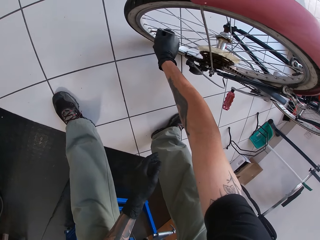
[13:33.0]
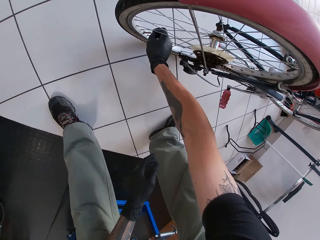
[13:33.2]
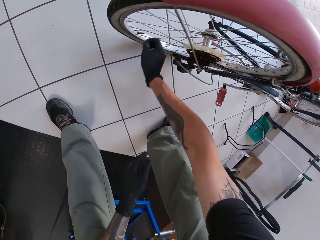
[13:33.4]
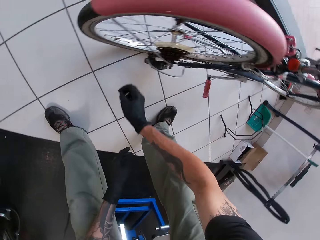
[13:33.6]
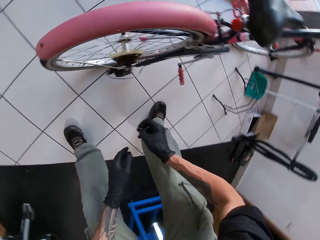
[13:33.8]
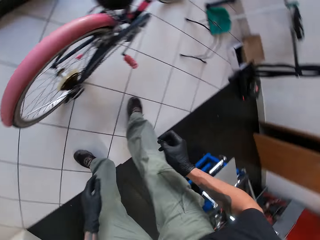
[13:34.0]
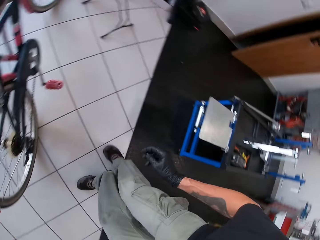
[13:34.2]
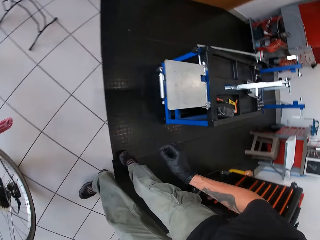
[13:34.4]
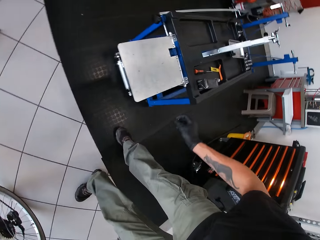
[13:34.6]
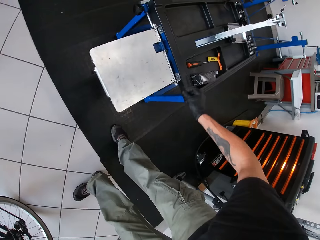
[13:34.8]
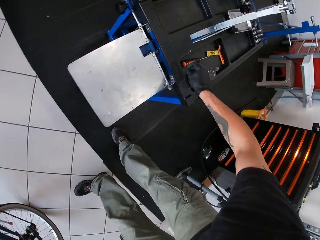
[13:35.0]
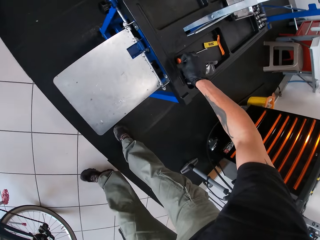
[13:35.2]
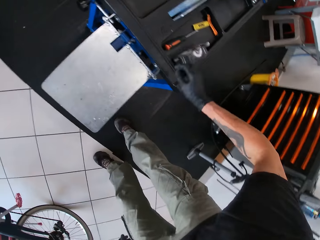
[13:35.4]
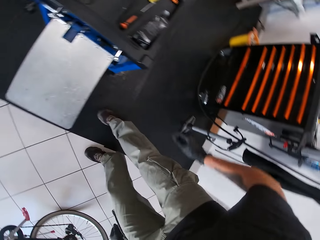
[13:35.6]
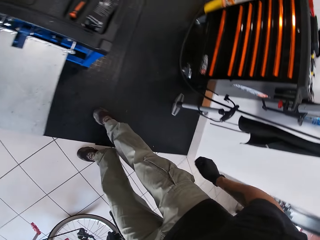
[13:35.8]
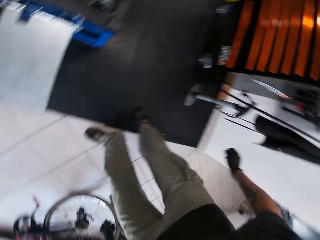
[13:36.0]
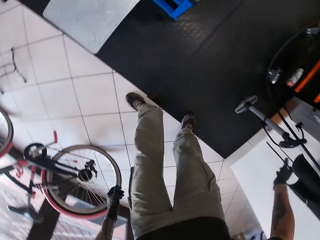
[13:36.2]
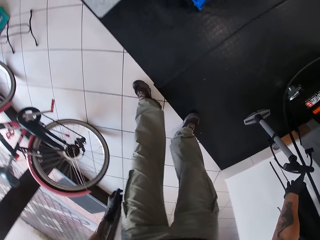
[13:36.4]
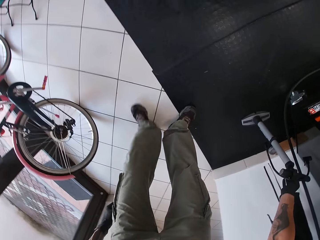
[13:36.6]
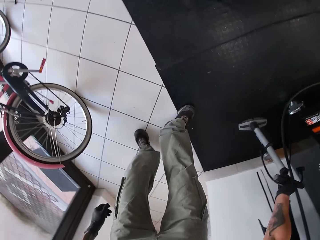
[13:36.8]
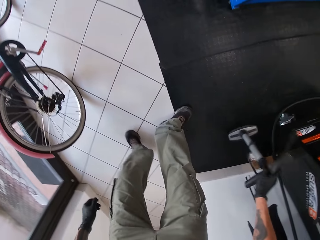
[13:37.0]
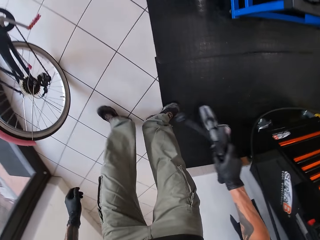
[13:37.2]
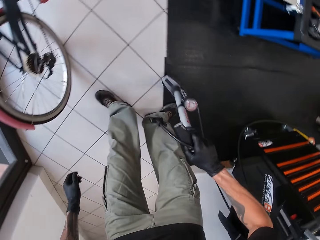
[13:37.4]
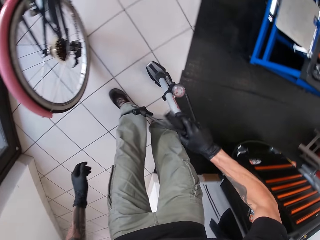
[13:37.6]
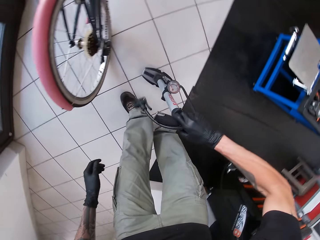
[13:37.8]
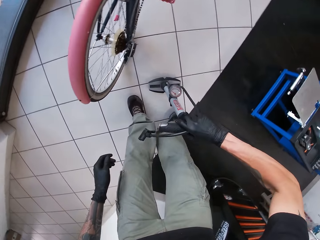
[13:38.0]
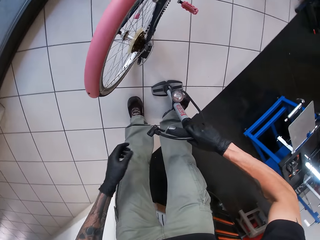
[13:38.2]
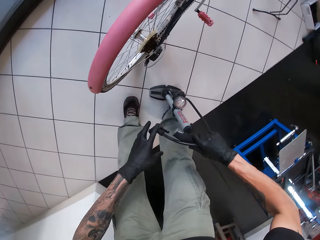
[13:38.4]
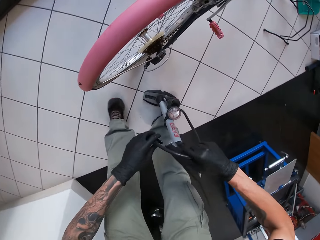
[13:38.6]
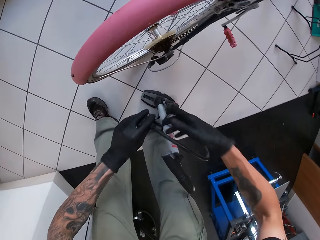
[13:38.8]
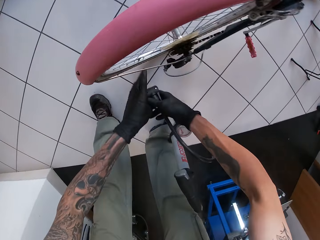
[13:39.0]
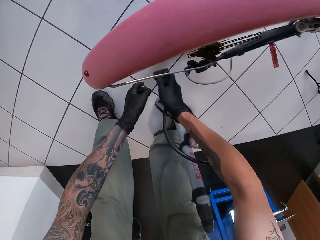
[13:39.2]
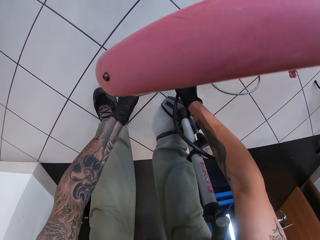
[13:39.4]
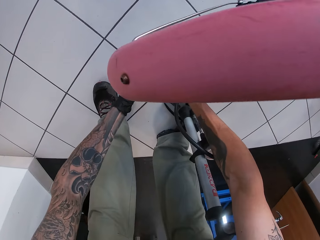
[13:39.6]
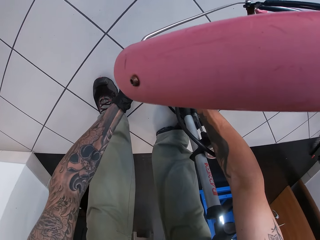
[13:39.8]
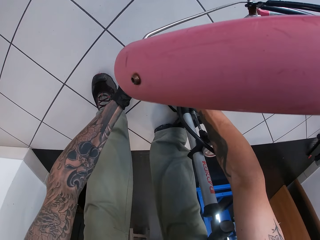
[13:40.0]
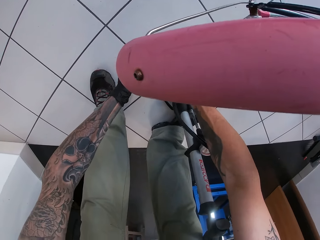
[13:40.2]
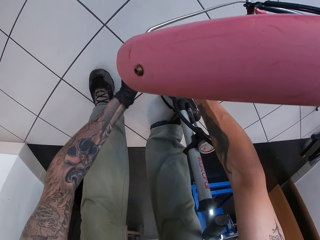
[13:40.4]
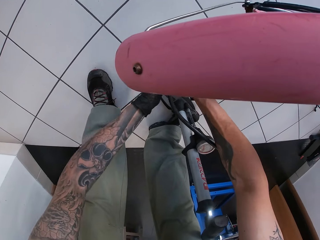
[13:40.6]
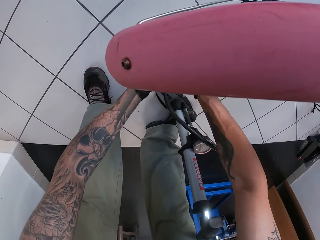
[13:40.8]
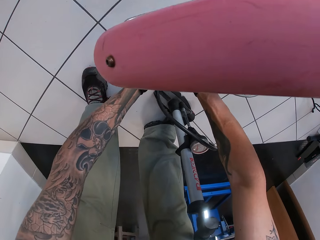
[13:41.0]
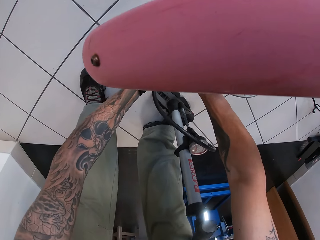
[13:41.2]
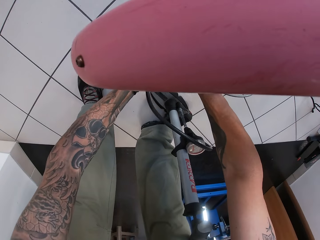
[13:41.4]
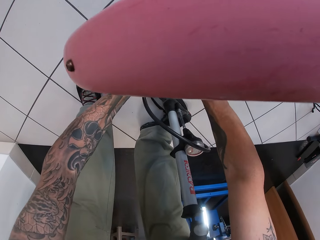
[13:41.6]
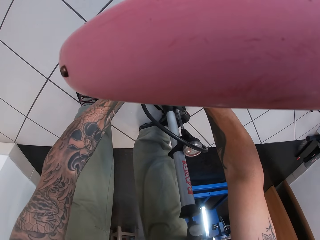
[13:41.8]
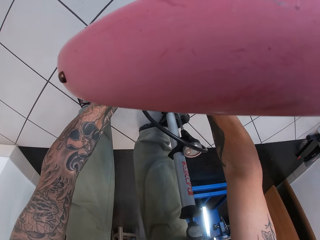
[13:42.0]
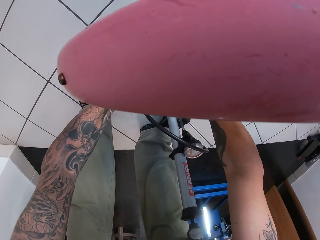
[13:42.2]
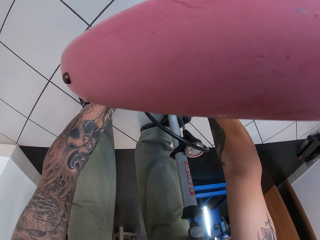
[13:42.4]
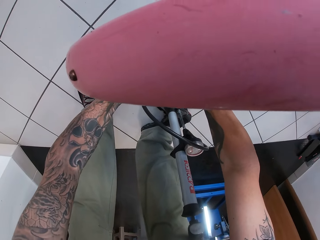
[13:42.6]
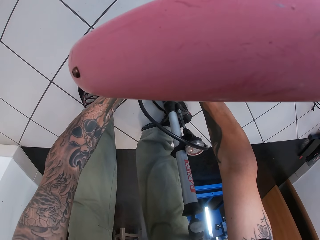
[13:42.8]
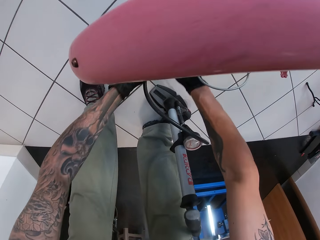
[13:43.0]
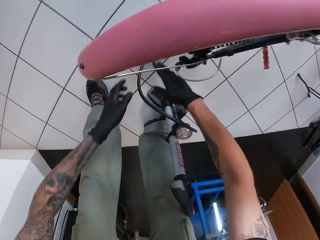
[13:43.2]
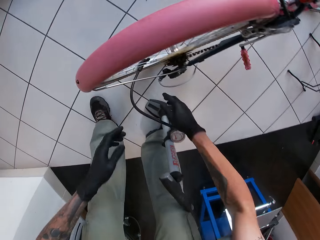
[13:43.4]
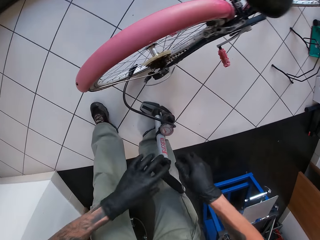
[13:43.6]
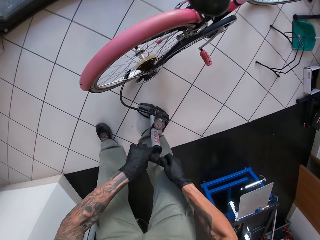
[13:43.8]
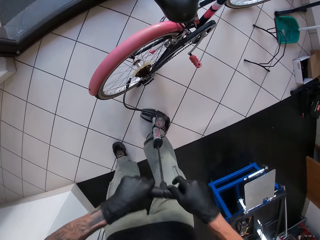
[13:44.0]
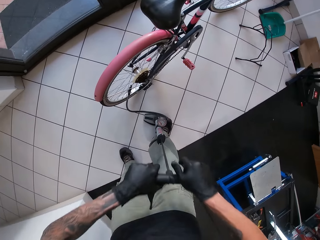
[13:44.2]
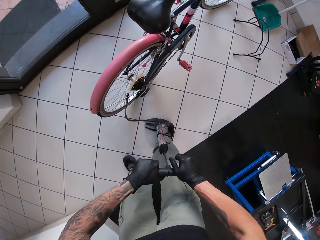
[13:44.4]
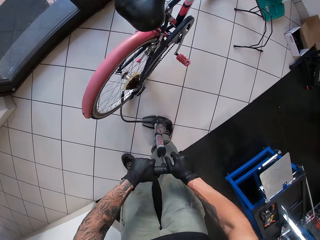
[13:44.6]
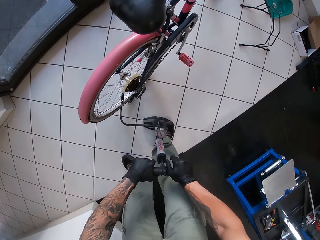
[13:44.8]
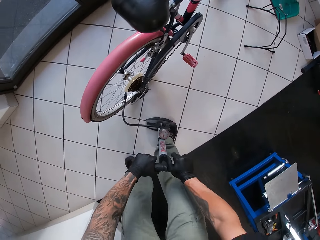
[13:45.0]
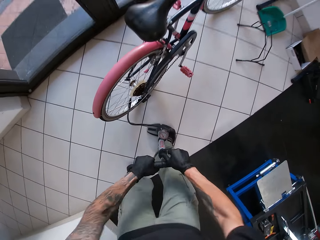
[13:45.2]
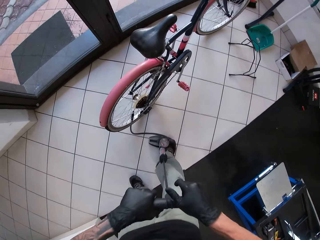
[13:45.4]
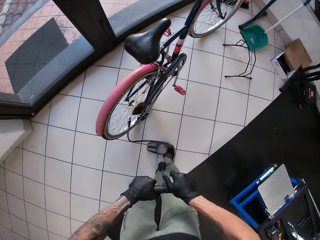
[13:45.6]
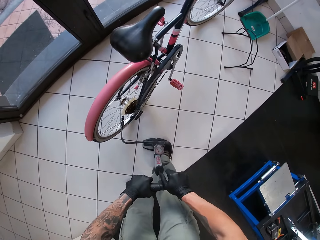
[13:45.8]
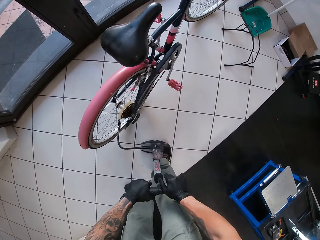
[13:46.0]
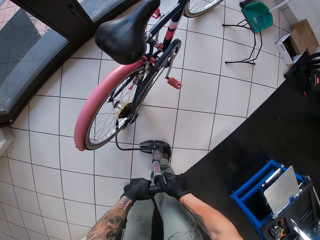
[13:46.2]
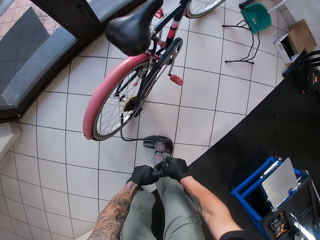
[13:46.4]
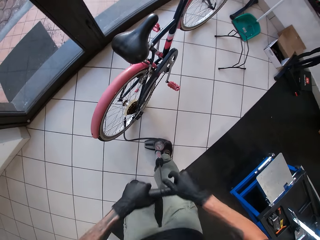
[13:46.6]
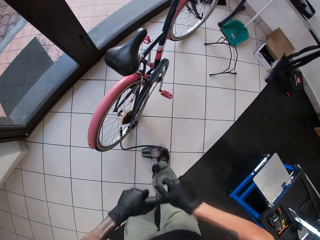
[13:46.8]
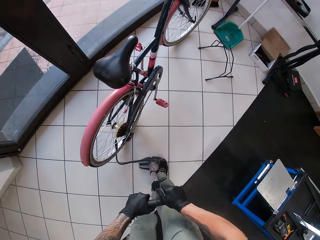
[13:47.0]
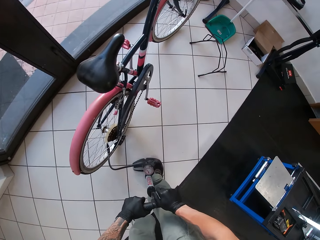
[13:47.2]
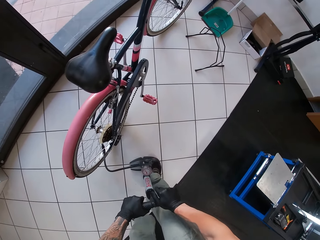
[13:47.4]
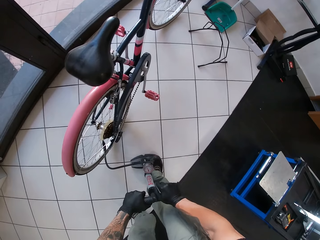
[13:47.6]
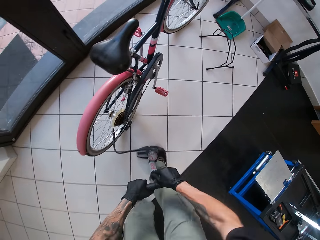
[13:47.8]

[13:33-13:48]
The camera wearer drops the screw on the table with his right hand. He picks up the tire pump from the floor with his right hand. He drops the tire pump on the floor with his right hand. He attaches the tire pump to the tube with both hands. He pumps the tire in the back wheel with both hands.

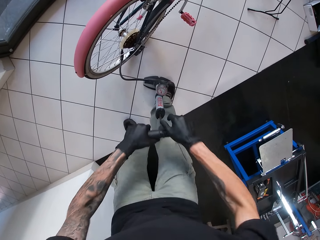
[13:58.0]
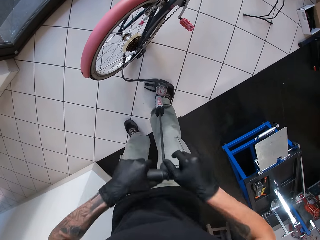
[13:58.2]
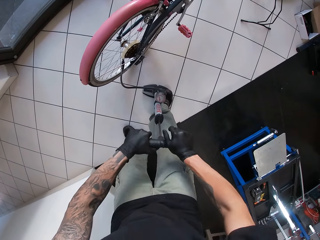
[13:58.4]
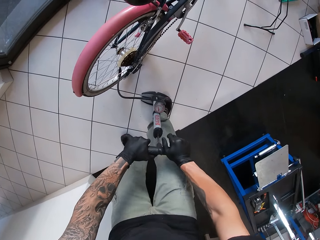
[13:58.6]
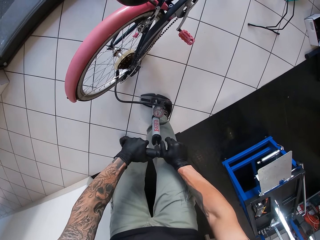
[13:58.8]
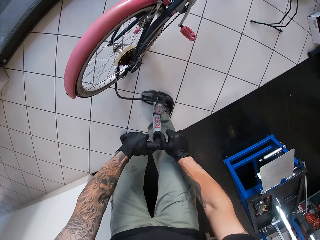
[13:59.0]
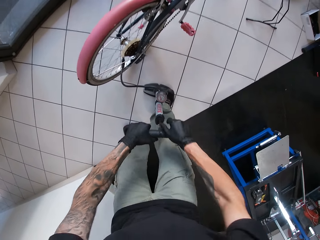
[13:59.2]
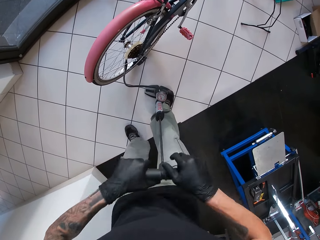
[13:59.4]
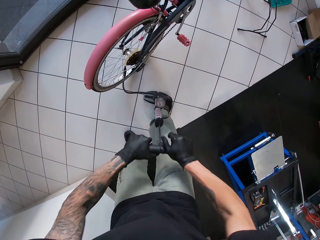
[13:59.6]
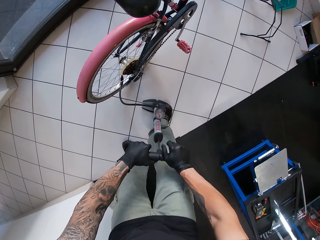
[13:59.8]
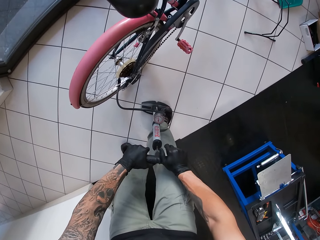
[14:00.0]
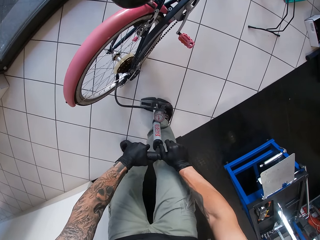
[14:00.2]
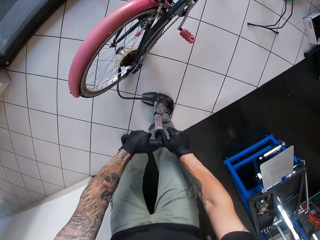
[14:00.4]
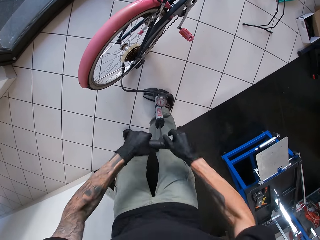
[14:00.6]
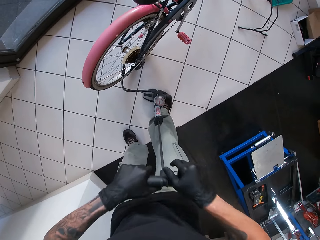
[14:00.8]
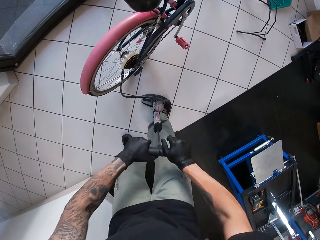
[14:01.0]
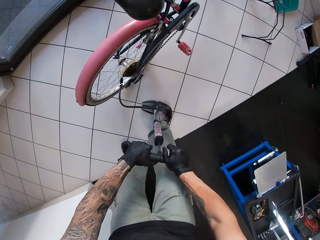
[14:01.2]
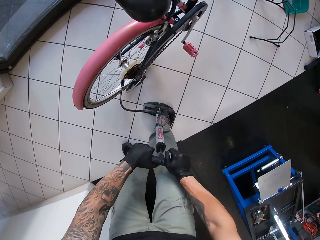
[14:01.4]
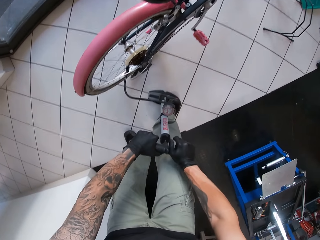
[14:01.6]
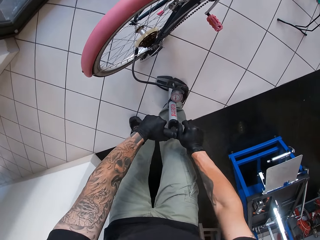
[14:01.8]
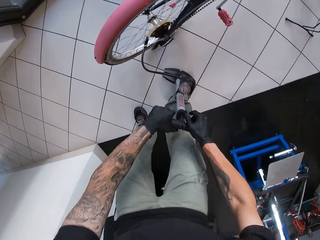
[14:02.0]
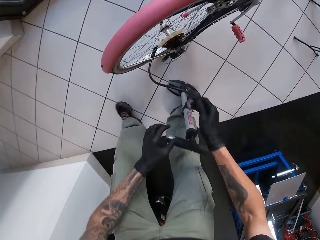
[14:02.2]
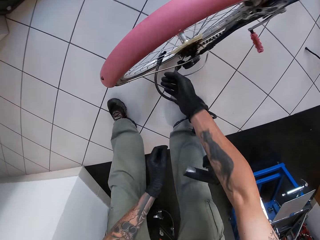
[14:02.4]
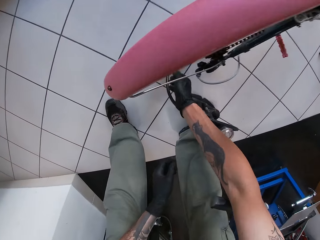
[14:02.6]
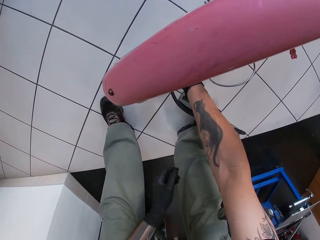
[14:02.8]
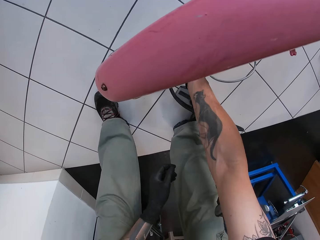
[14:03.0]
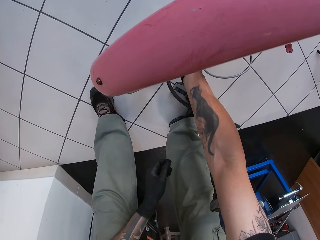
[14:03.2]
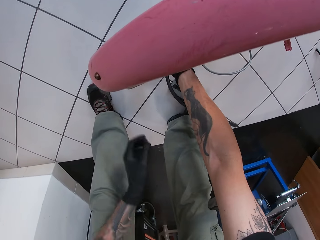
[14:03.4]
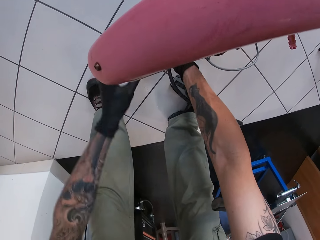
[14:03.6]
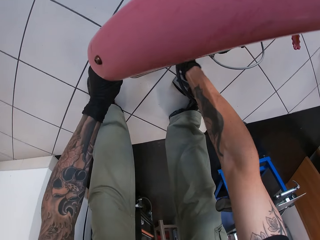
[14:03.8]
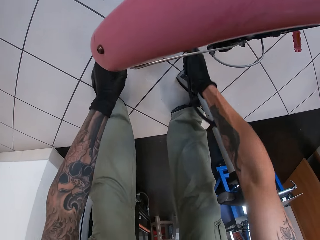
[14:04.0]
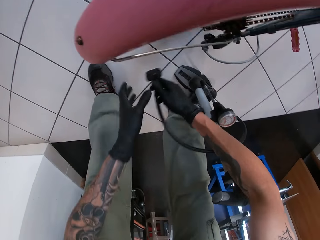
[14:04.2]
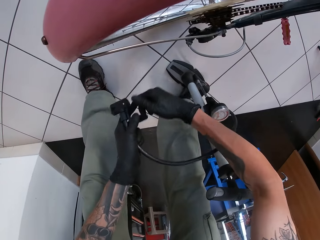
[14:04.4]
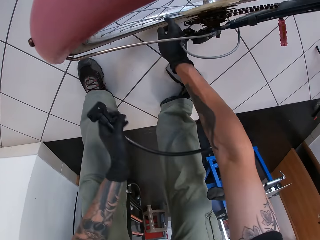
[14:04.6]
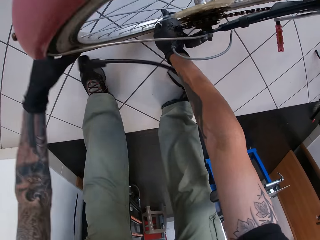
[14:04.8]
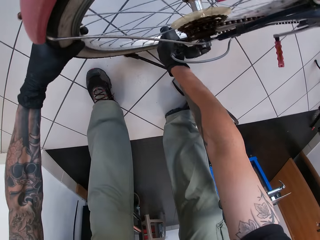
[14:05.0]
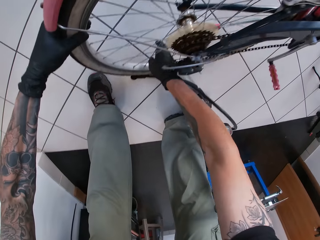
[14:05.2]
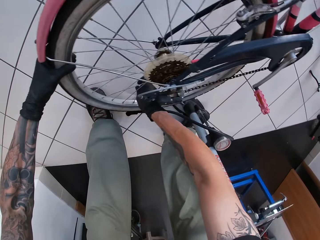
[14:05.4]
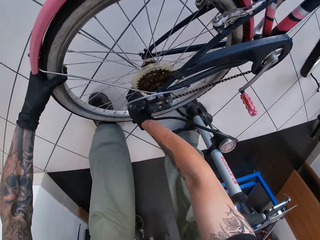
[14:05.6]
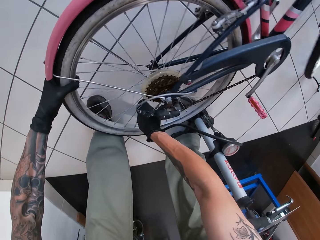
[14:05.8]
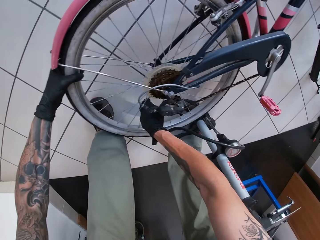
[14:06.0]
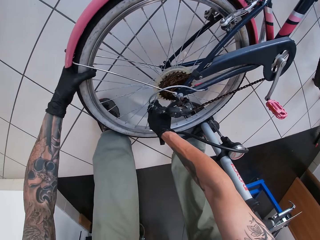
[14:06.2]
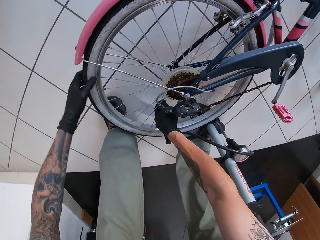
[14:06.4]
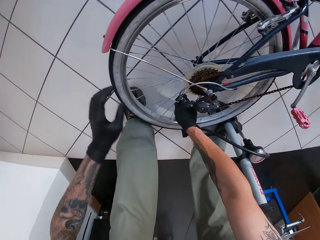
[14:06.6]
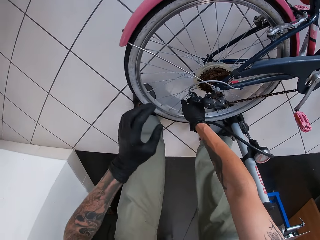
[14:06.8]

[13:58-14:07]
The camera wearer removes the pump head from the valve with his right hand. He bends the bicycle. He adjusts the bicycle tire with both hands.
